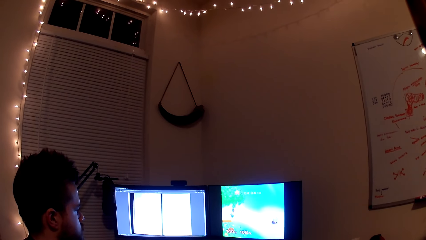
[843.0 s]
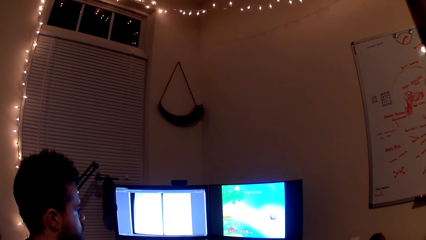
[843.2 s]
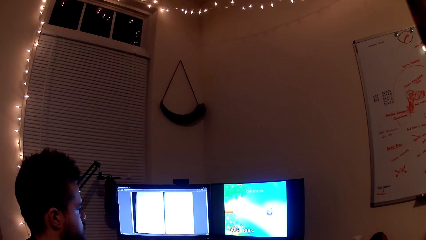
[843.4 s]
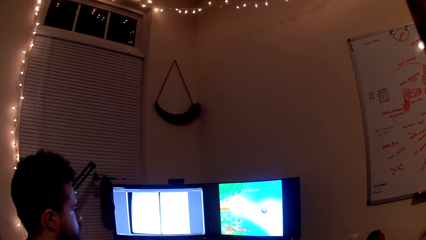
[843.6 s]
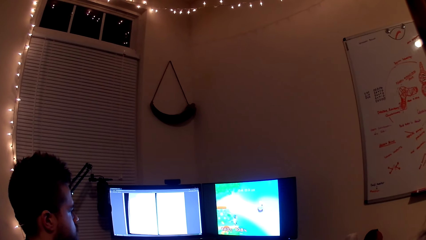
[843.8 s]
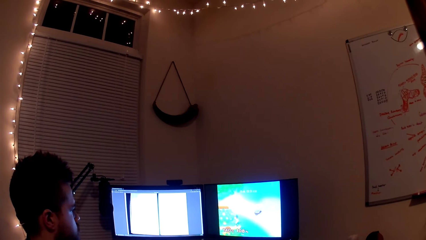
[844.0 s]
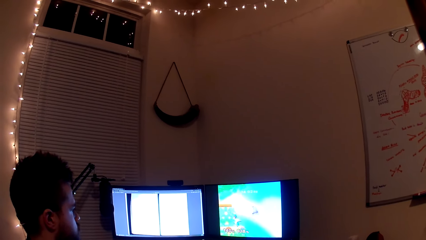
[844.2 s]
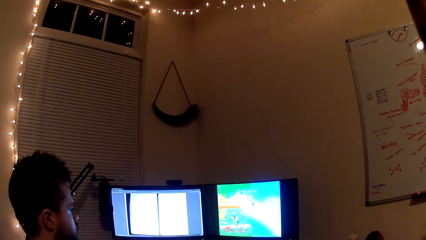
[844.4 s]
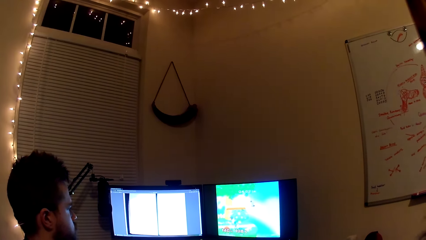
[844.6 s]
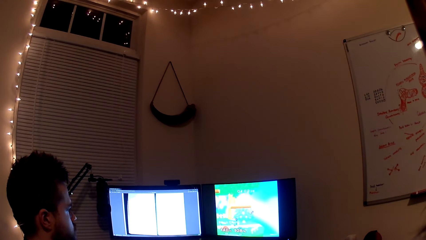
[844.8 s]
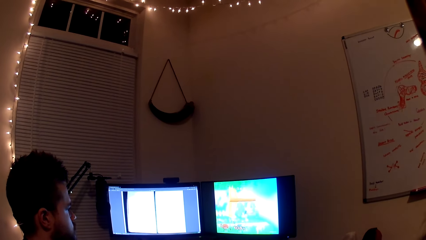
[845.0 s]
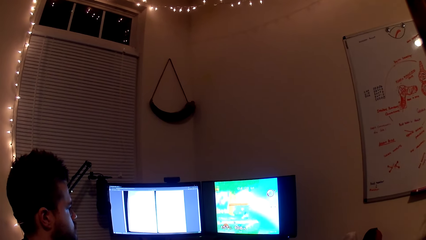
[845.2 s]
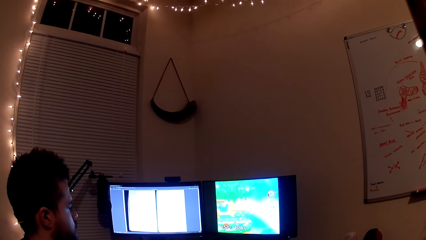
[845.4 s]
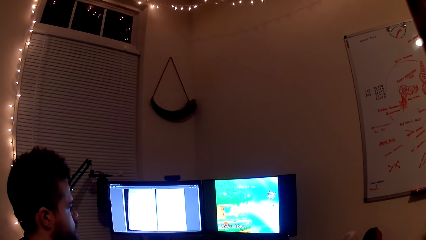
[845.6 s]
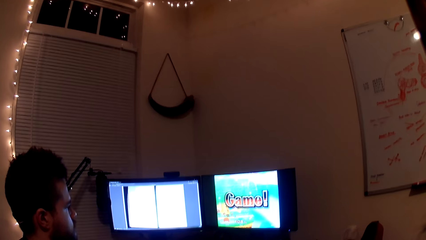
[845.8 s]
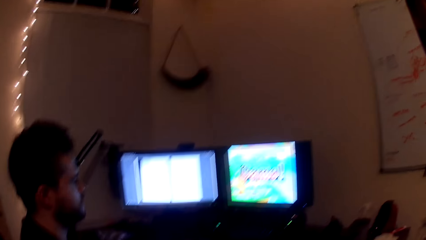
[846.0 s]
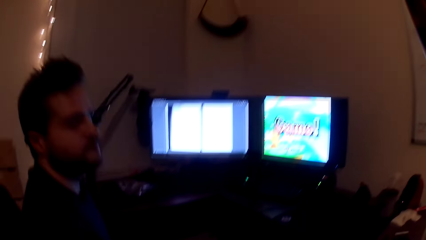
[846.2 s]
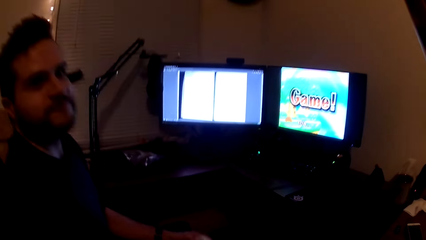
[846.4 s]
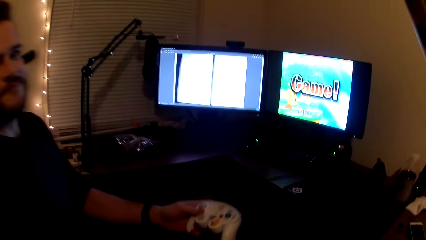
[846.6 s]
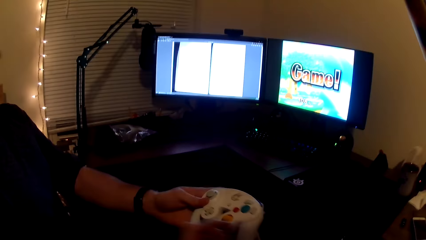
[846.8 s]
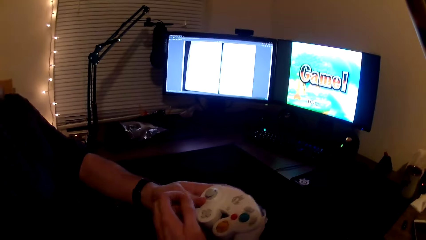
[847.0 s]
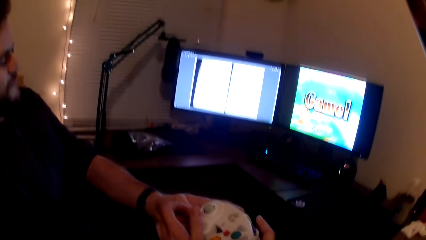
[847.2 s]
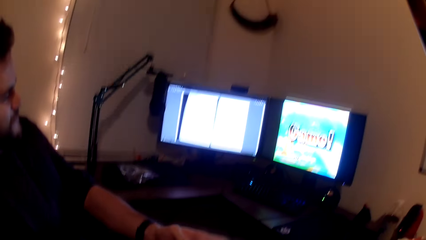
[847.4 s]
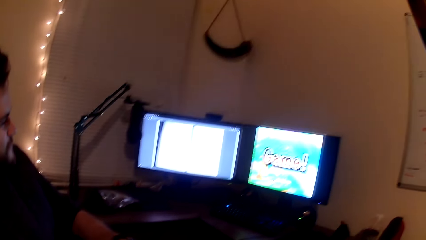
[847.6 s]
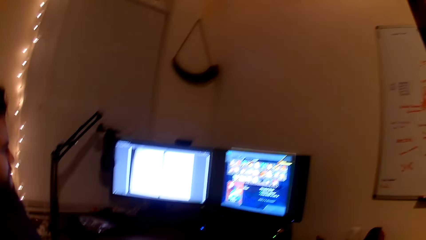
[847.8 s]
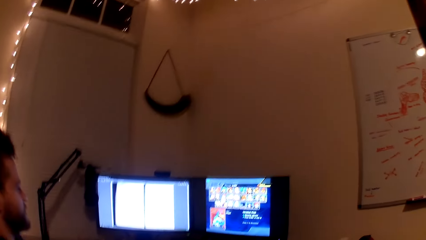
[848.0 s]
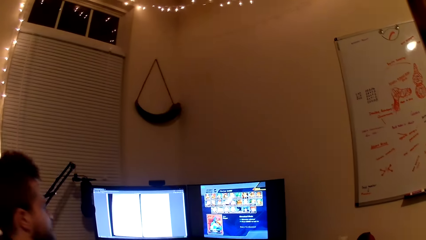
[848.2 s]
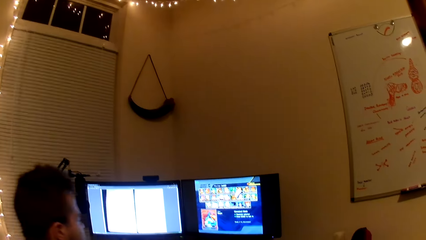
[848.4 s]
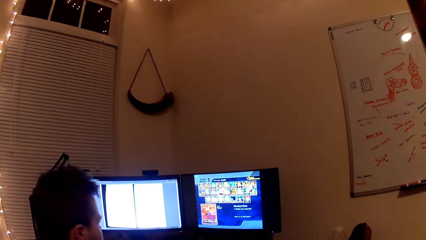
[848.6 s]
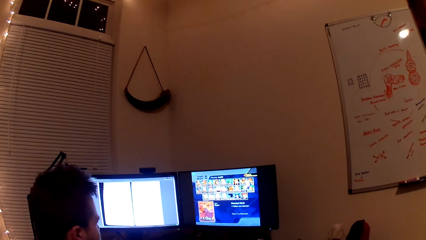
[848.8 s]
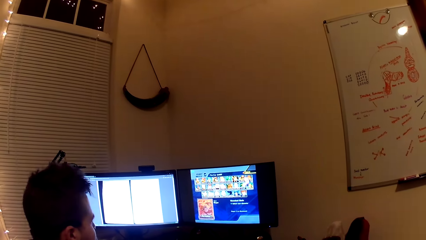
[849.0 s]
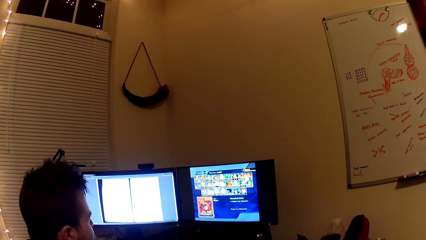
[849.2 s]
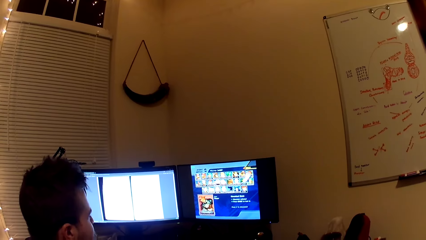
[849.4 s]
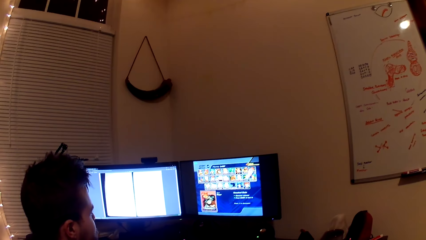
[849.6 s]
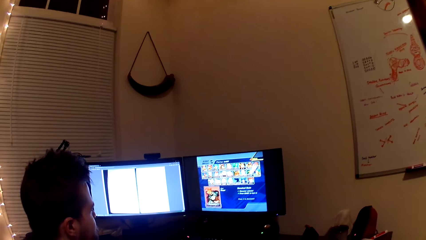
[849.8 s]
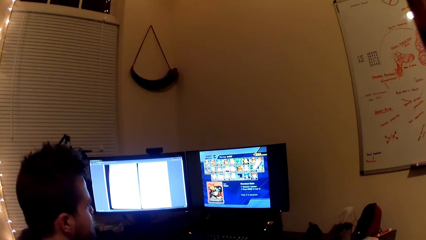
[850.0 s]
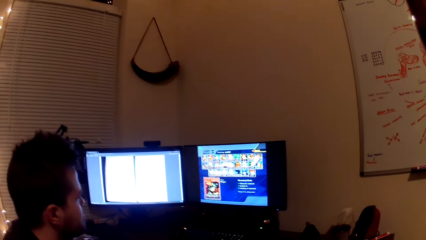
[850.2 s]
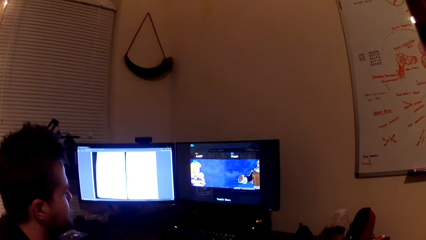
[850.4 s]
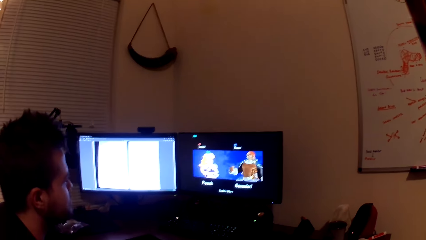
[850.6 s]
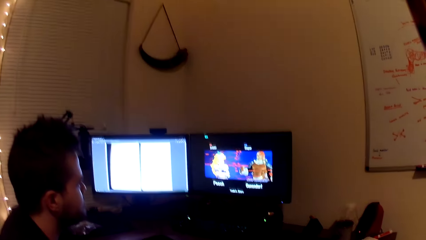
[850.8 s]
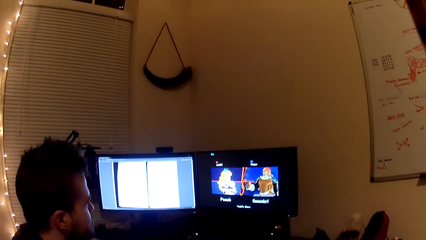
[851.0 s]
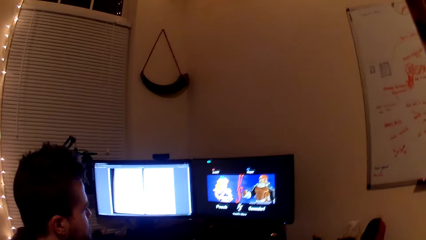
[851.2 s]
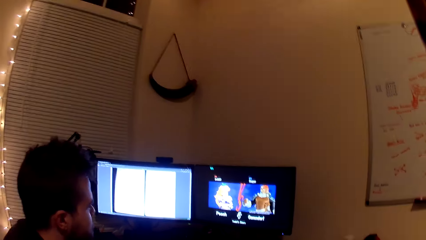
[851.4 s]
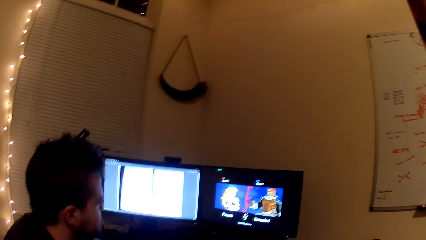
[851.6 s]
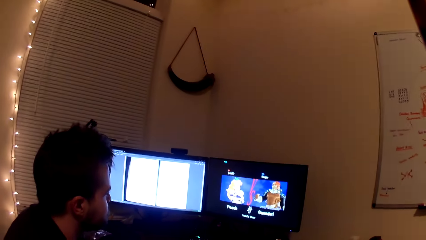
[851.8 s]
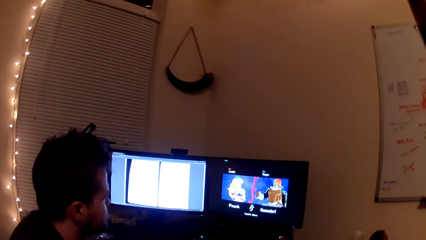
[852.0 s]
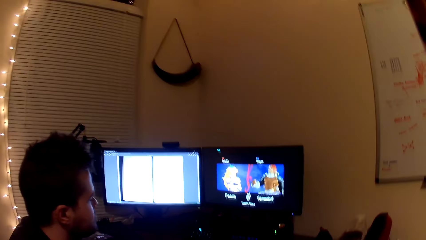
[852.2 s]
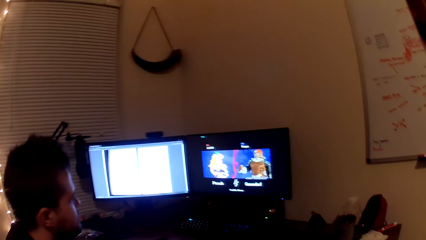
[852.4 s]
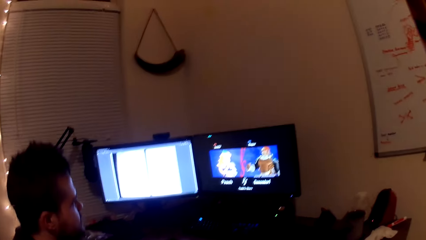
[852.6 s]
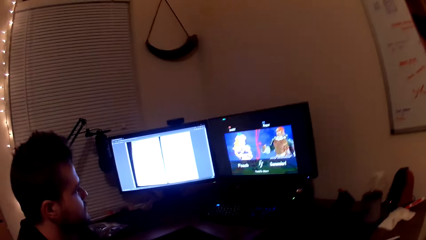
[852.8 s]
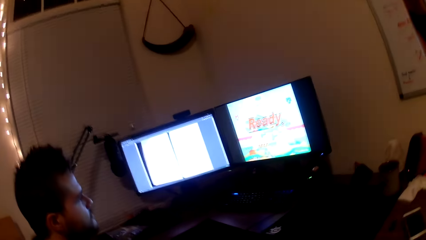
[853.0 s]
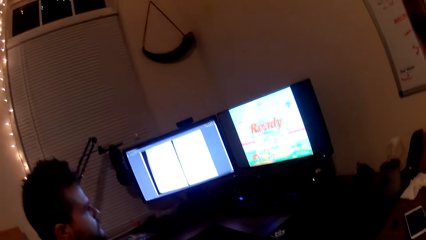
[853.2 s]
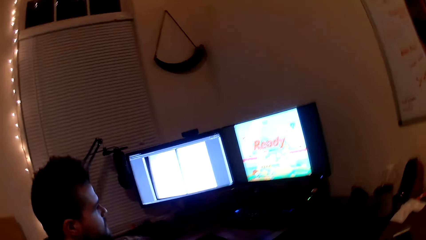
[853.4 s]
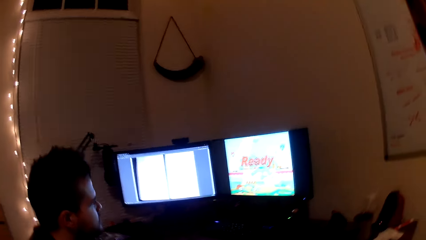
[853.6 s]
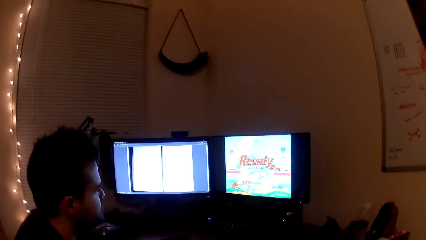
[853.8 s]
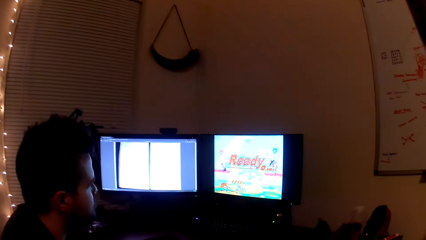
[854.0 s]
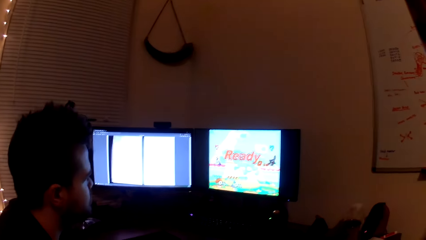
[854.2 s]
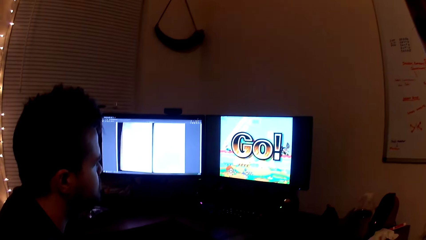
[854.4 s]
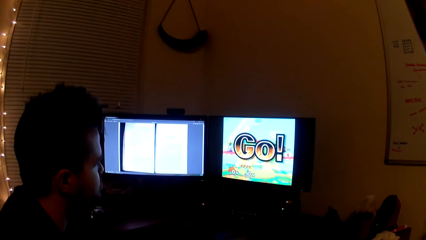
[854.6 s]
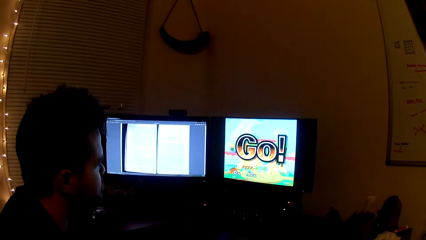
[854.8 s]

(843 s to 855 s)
A man gives the pad to the camera wearer. The camera wearer interacts with the man. They collect the game pad from the man. They play video game on the computer.

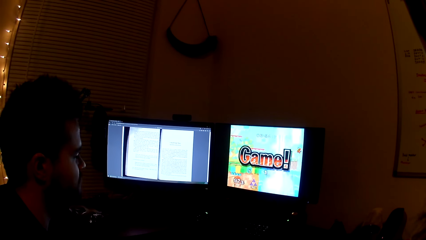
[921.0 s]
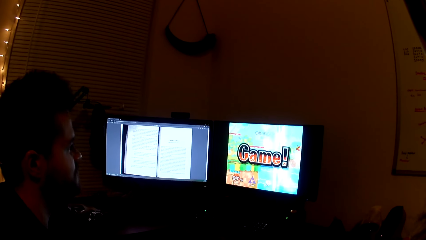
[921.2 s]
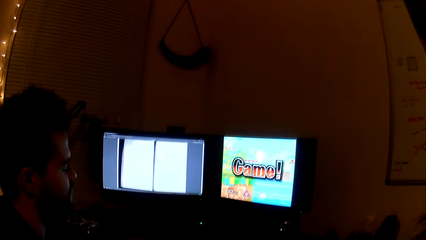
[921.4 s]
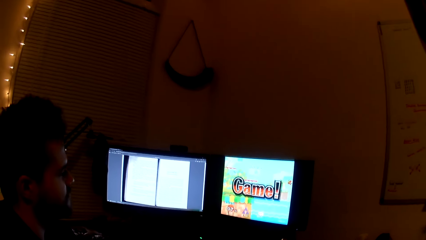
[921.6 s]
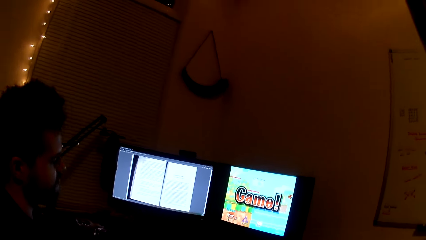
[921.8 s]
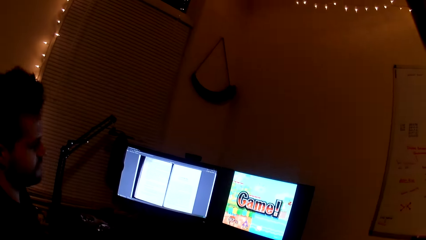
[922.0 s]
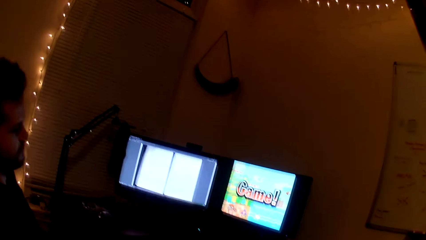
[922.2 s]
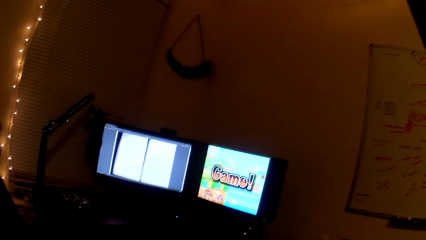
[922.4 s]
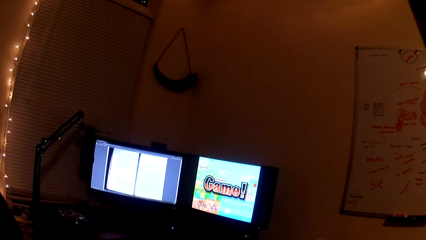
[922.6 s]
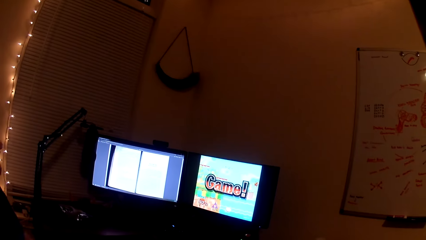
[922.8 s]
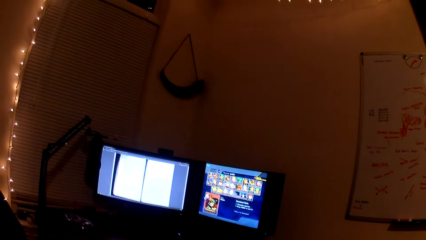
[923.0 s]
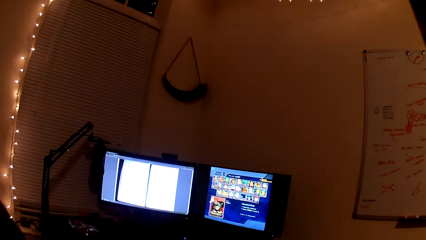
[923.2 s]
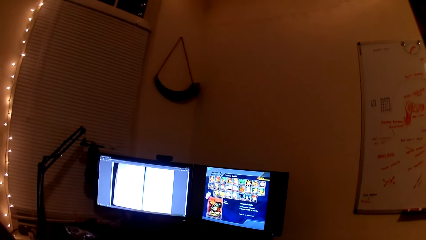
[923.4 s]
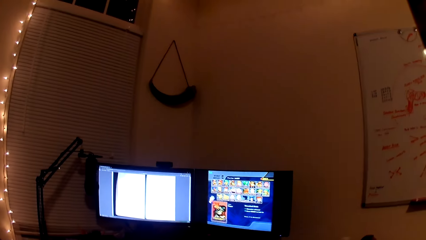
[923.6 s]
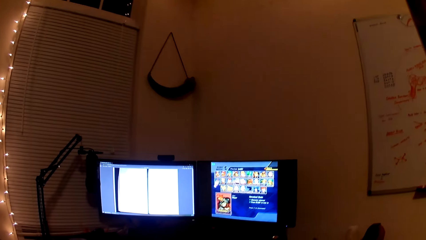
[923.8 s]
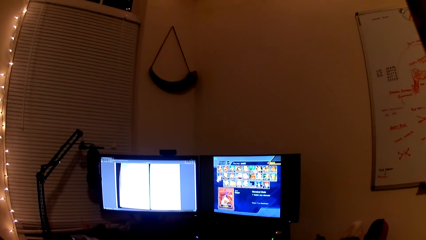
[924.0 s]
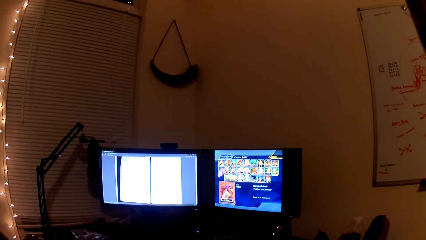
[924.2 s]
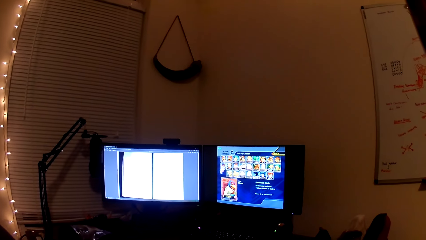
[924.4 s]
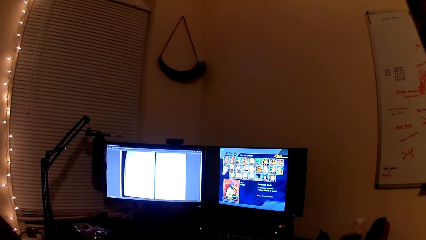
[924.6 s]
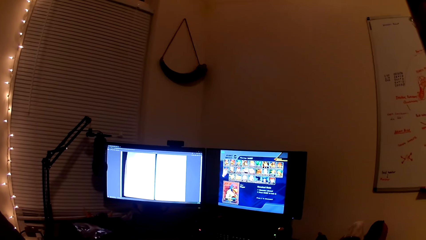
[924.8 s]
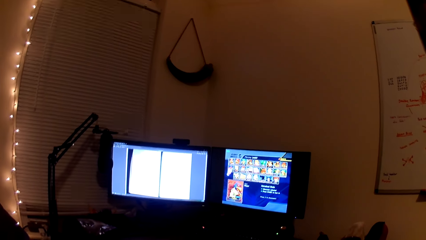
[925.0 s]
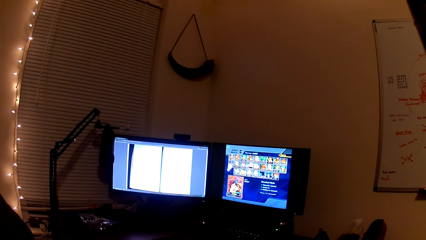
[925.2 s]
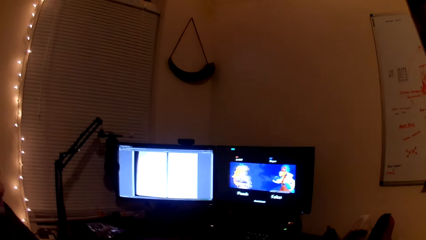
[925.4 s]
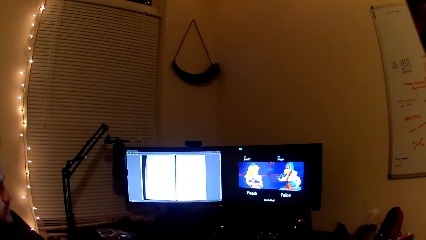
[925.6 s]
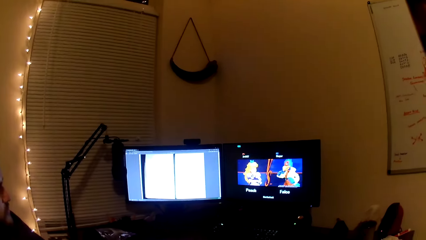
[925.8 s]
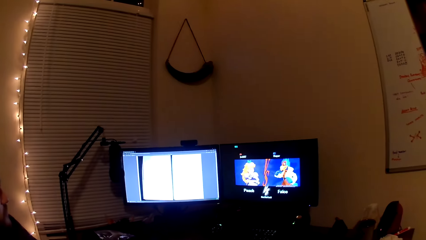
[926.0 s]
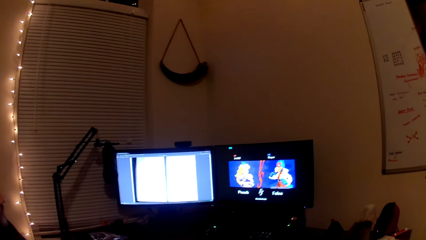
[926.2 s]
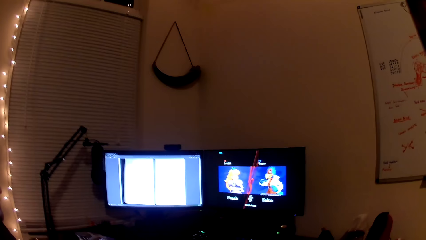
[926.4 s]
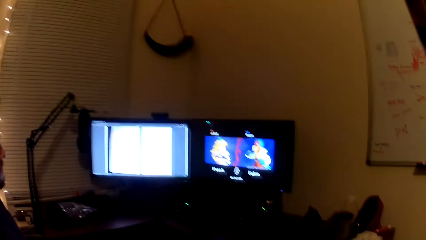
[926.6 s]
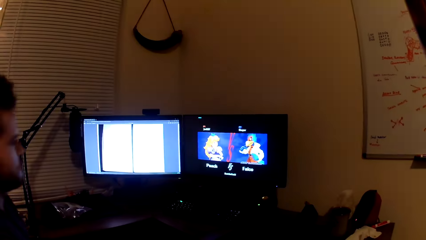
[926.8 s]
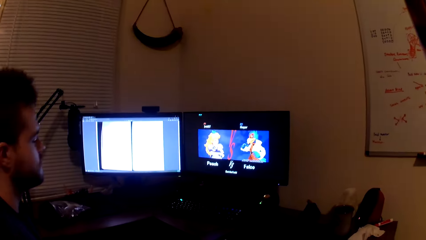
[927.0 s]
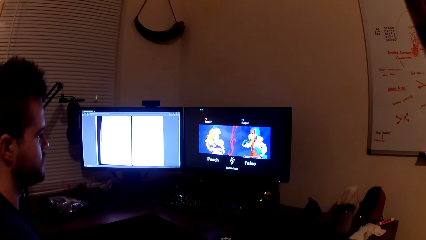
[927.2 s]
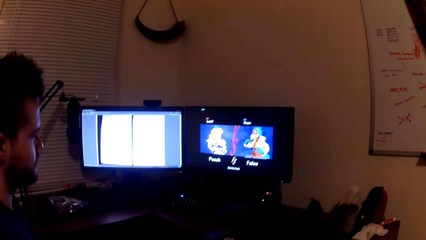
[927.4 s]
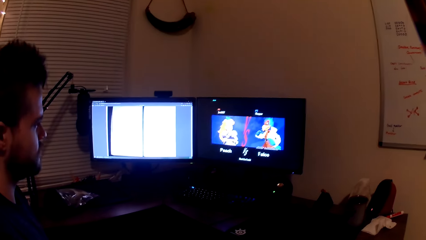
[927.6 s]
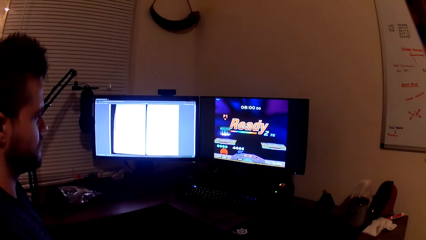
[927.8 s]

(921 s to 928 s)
The camera wearer converses with a man. They play the game. The man plays video game on the computer.
